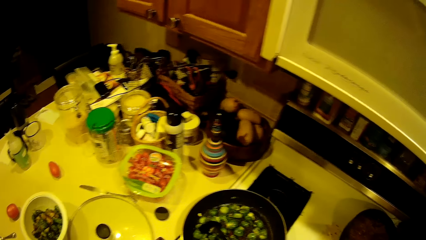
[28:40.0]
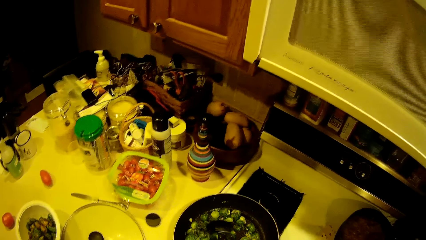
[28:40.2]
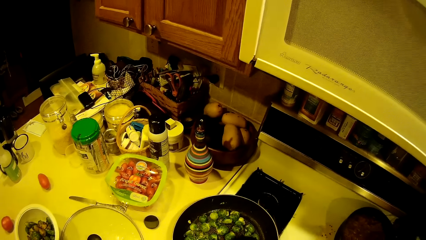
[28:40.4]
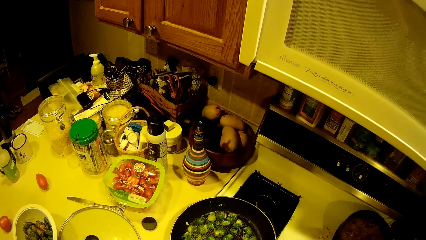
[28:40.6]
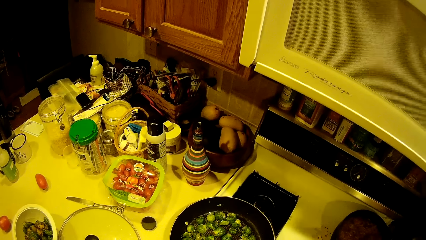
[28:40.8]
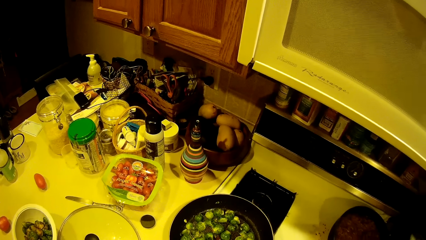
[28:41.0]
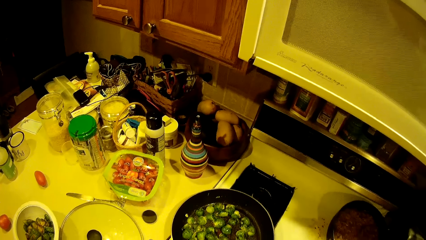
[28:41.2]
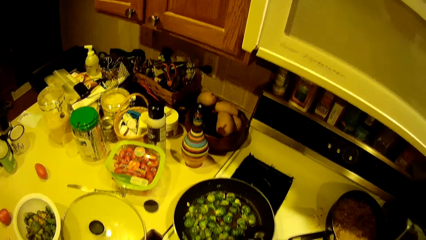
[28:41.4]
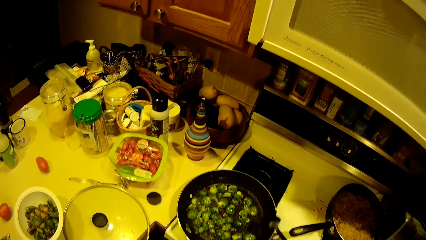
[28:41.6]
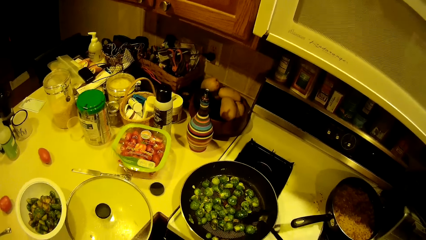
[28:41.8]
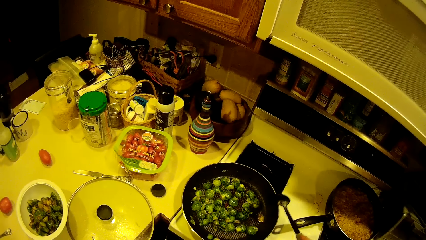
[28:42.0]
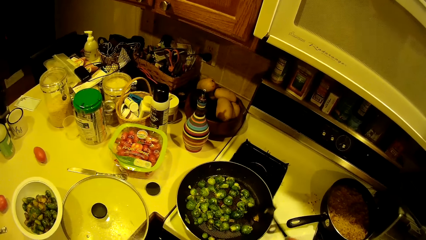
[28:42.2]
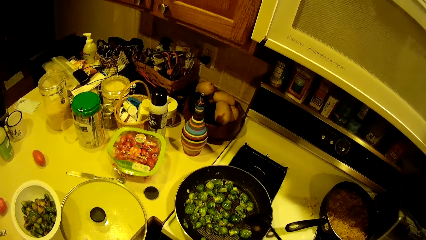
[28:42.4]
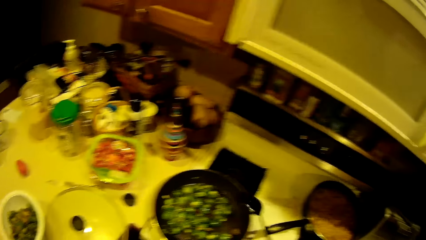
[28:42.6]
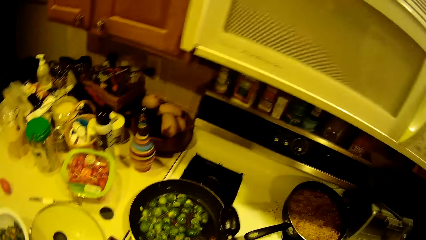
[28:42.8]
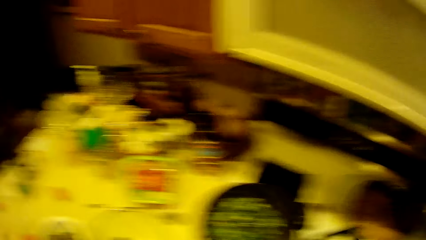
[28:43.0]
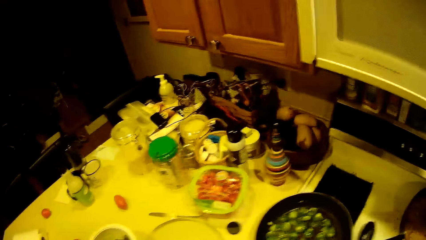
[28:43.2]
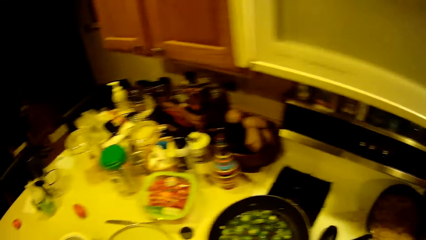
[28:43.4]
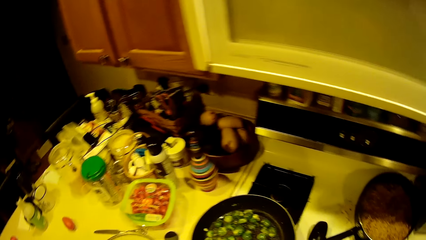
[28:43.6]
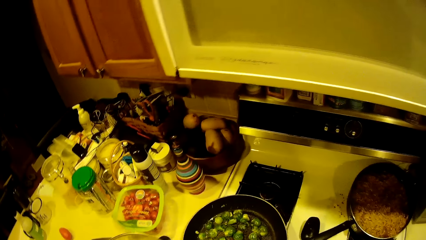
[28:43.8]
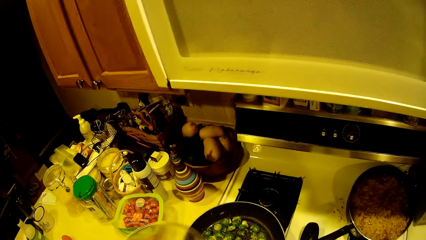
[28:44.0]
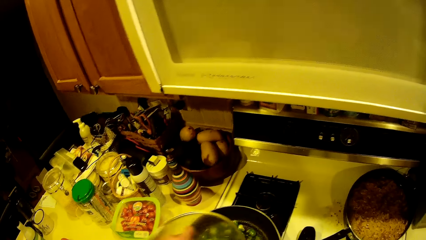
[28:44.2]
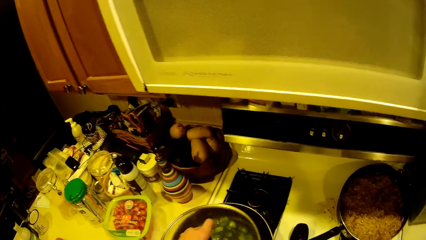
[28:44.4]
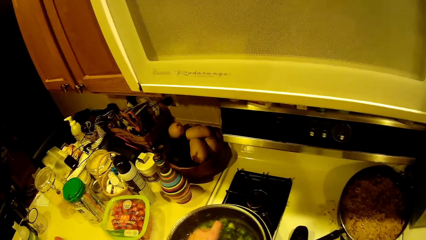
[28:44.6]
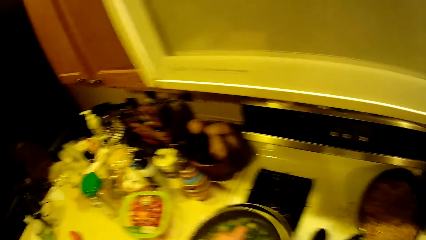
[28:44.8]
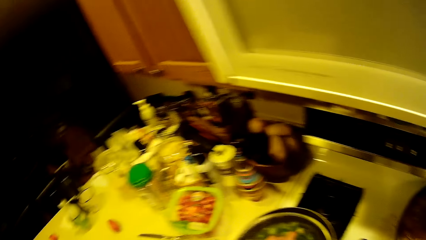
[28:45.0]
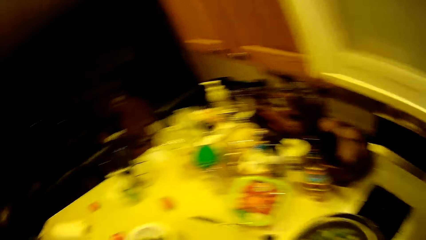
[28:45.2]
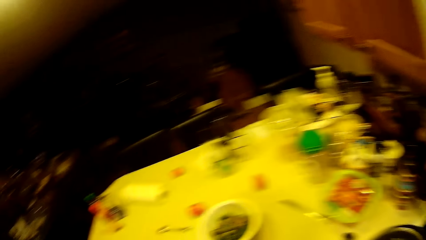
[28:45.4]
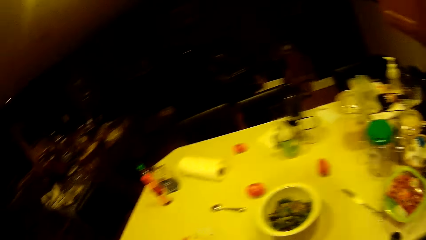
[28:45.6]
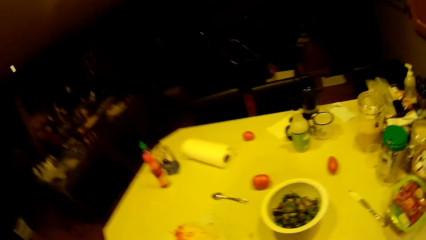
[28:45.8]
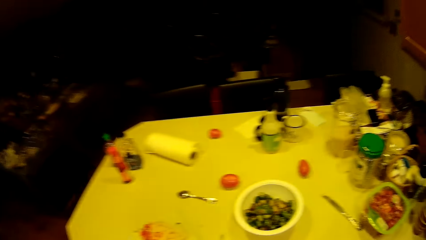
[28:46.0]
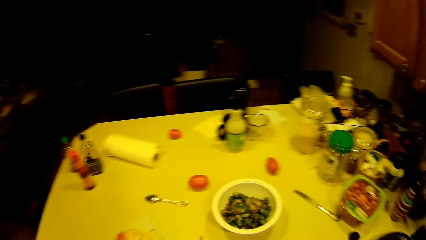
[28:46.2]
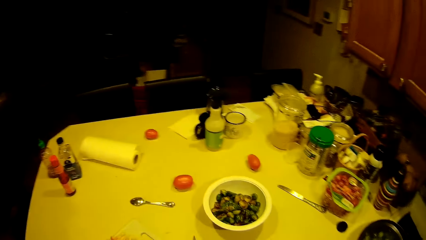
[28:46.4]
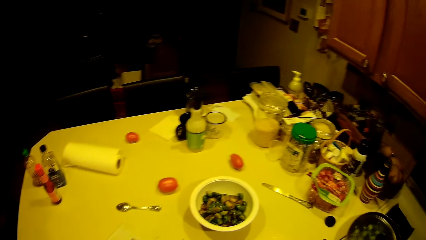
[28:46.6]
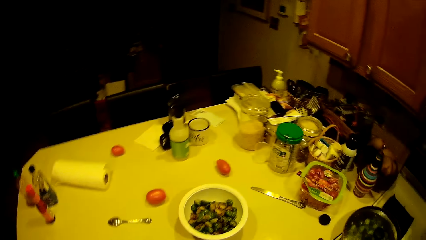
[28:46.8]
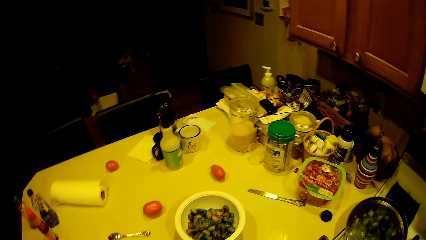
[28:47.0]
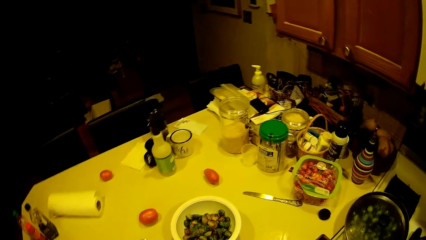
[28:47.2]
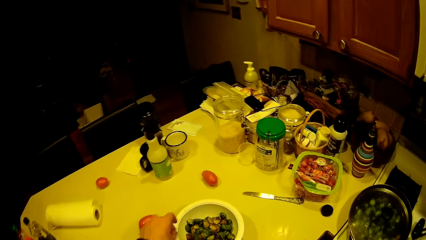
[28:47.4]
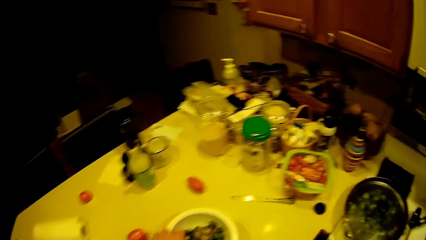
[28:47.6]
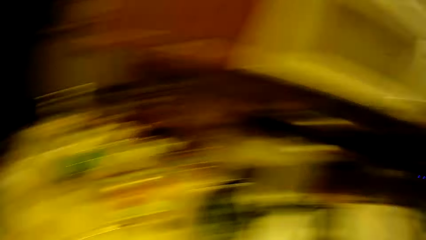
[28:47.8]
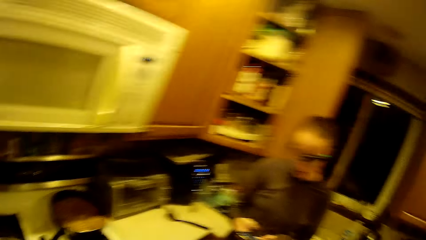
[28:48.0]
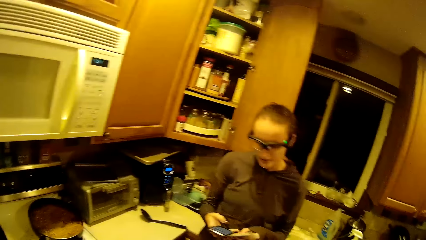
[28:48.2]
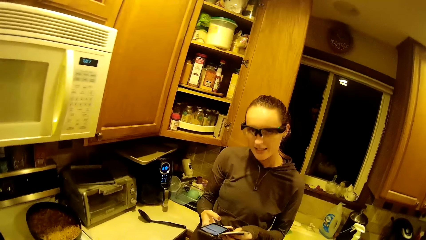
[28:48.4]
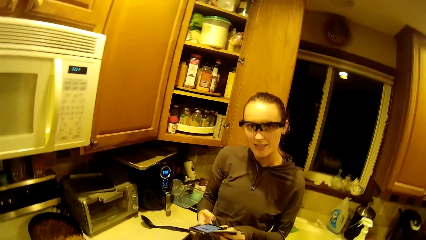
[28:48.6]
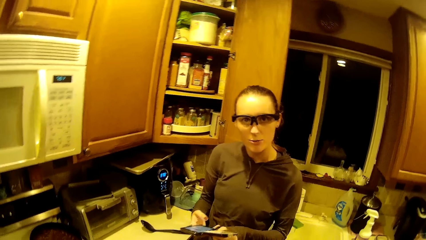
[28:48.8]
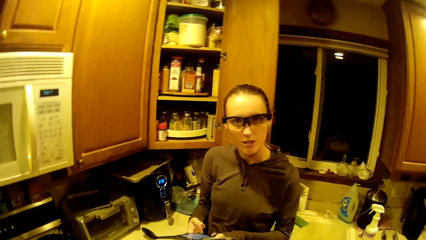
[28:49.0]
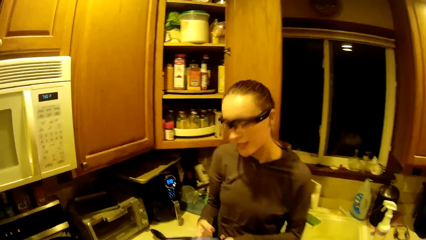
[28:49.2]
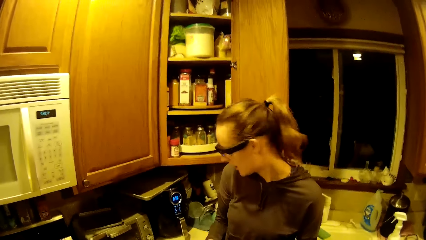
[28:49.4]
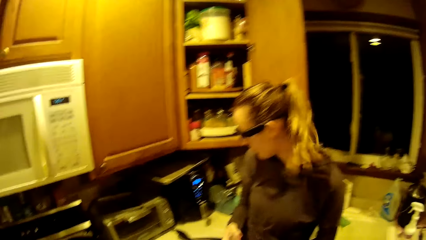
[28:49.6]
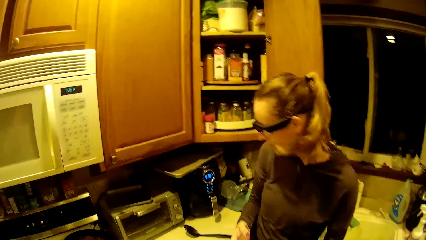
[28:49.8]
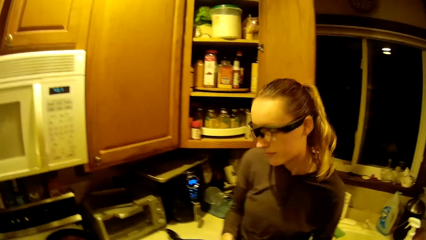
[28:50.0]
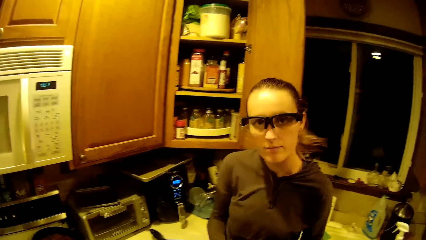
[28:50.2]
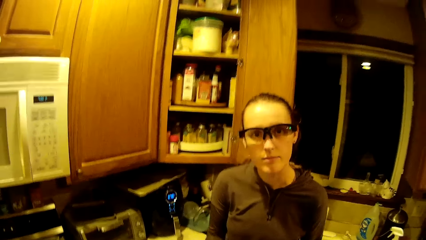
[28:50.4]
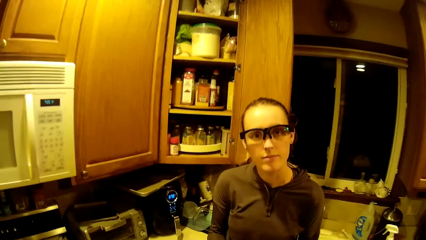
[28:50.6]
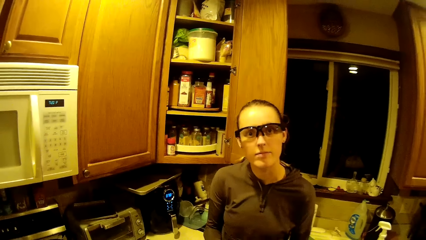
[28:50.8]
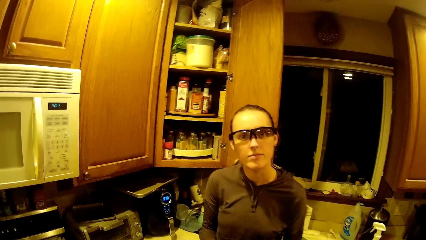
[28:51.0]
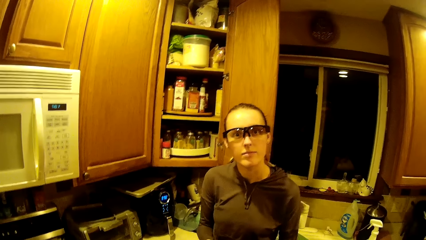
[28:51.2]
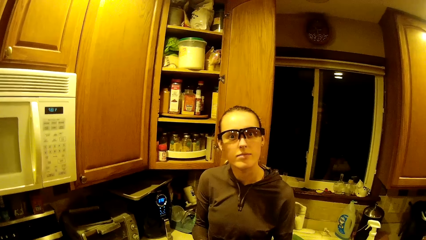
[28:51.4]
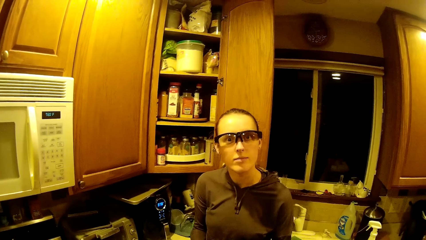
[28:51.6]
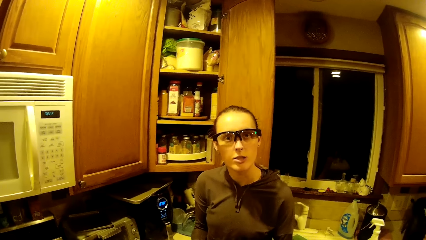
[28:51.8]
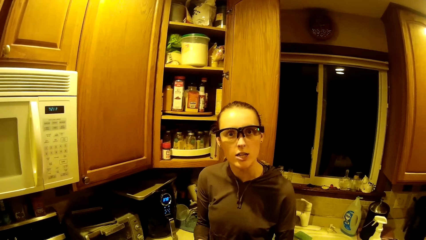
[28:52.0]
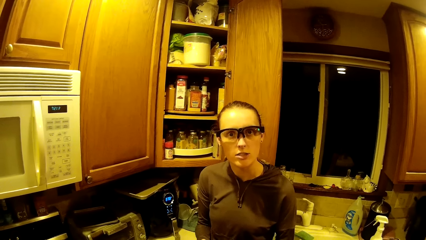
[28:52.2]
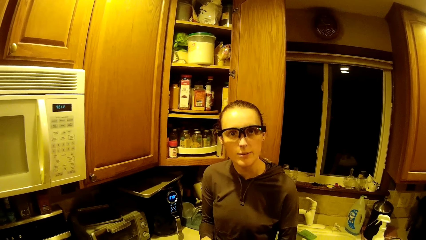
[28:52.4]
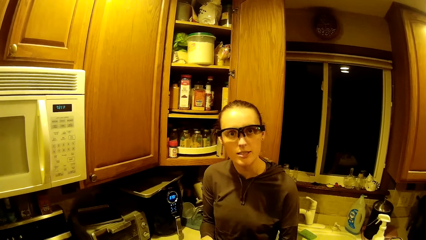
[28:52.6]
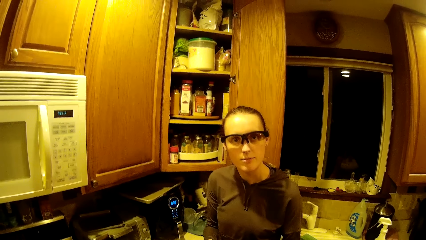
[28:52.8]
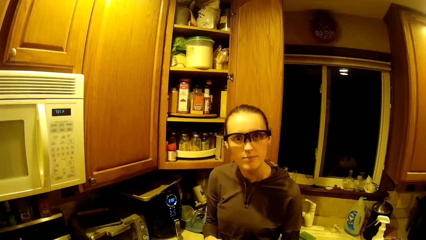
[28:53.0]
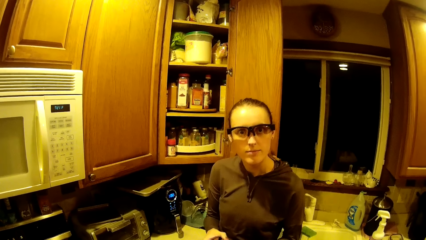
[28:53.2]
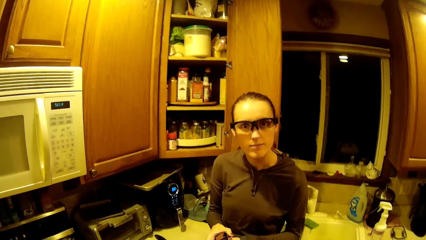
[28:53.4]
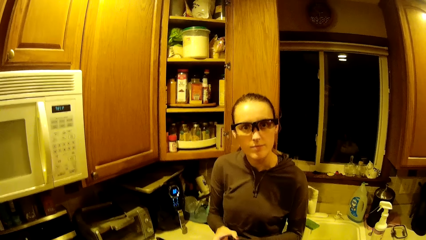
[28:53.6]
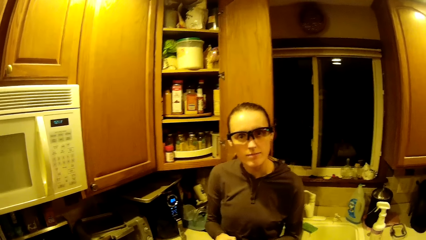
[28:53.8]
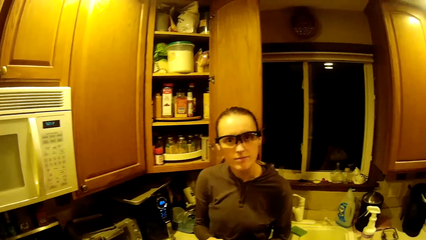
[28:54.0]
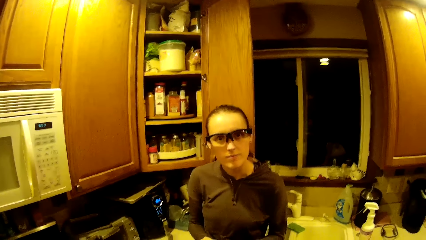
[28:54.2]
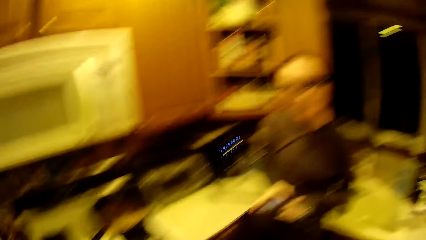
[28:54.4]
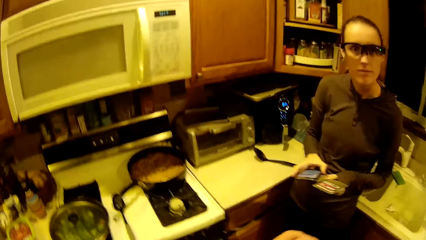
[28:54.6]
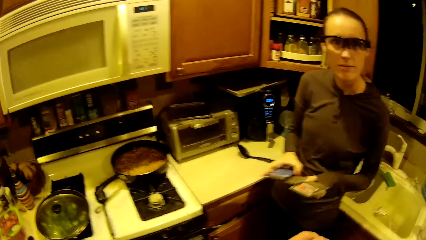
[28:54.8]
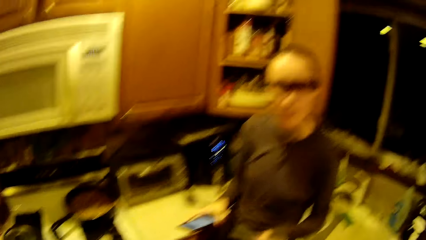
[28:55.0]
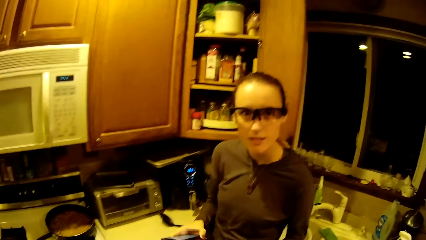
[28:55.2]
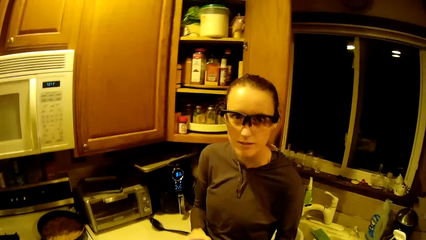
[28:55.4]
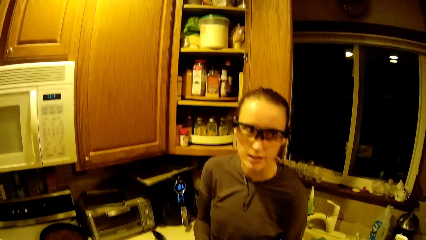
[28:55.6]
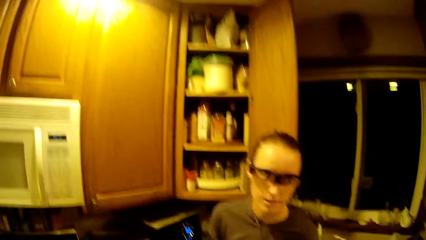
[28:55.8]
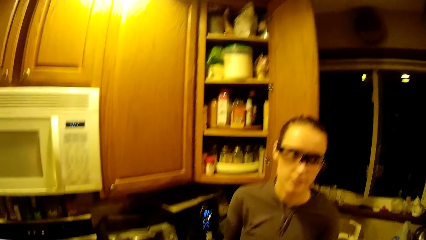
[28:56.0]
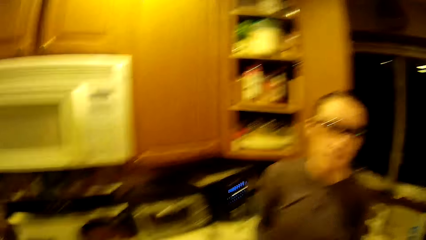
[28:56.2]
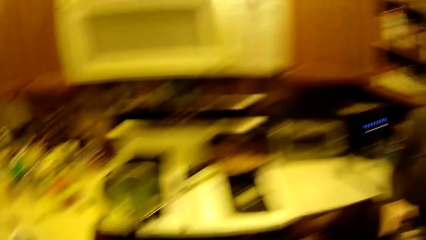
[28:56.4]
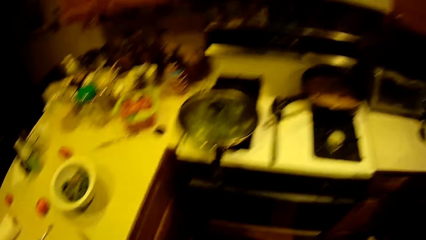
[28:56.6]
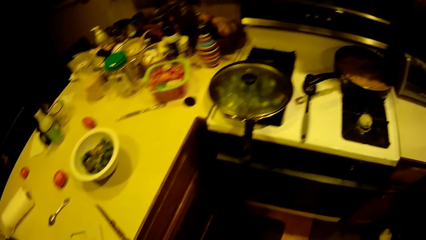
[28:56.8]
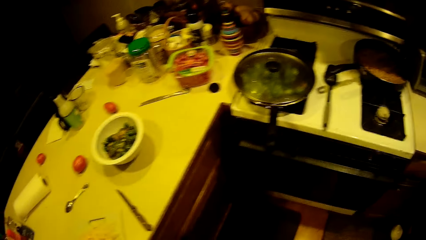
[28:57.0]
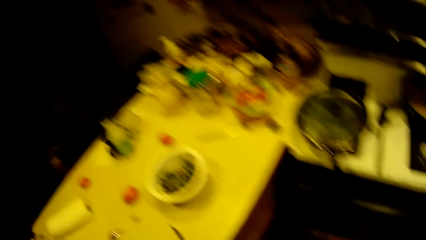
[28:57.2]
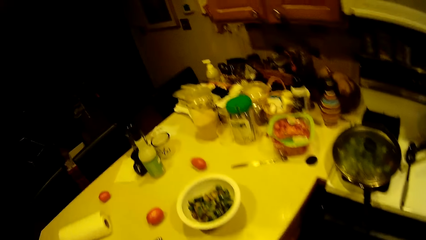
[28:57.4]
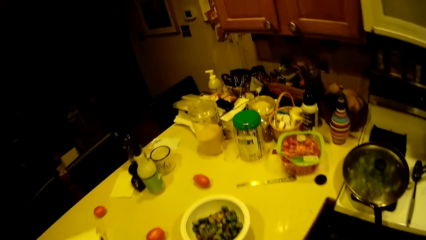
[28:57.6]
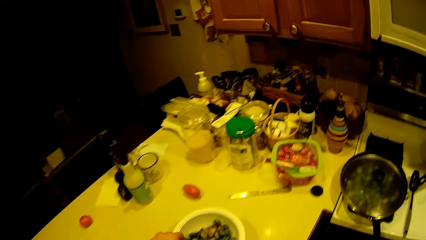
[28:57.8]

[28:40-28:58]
The camera wearer drops the spoon on the gas stove. They cover the fry pan with a fry pan cover. They place the spoon on the gas cylinder. They lift the lid of the cooking pan. They look around. They take a green pea from the bowl. A woman converses with the camera wearer. The camera wearer moves the left hand and makes a step. The woman converses with the camera wearer. The camera wearer makes a step.
